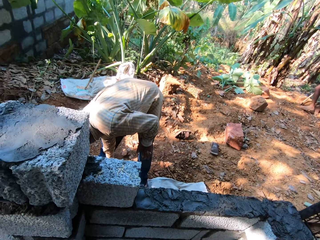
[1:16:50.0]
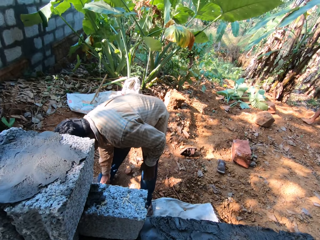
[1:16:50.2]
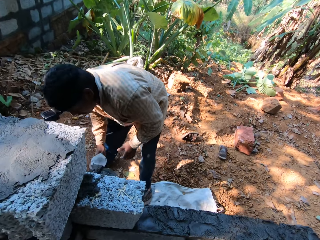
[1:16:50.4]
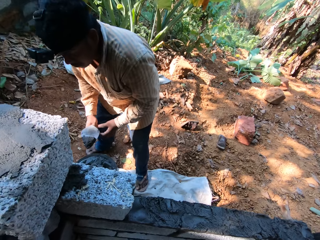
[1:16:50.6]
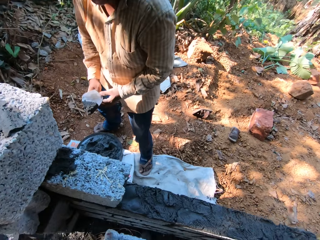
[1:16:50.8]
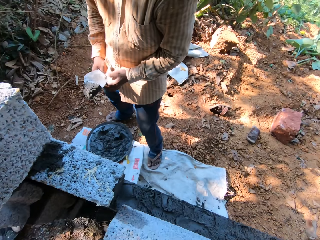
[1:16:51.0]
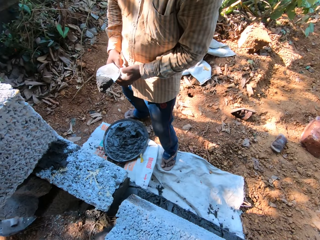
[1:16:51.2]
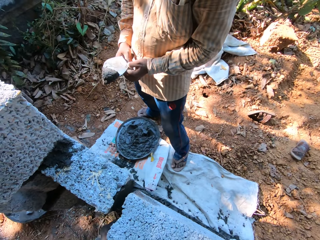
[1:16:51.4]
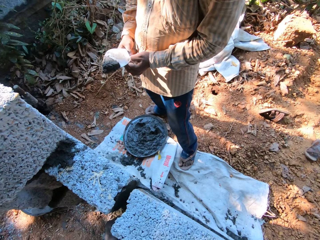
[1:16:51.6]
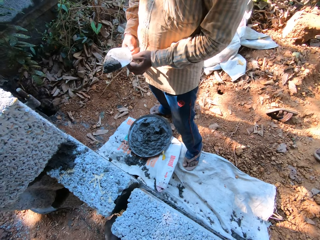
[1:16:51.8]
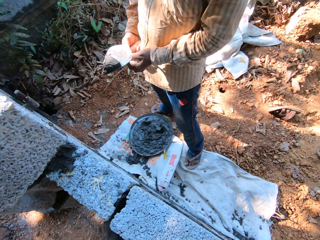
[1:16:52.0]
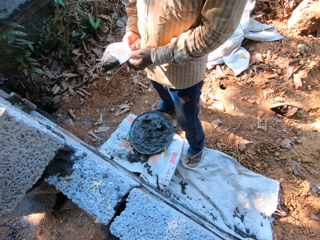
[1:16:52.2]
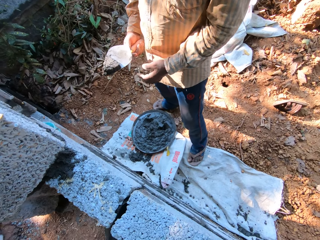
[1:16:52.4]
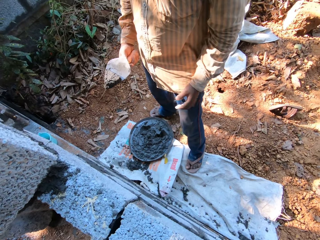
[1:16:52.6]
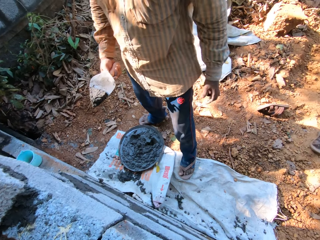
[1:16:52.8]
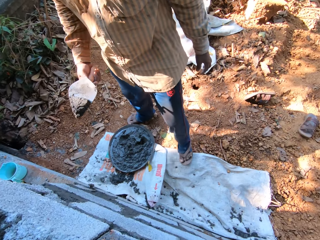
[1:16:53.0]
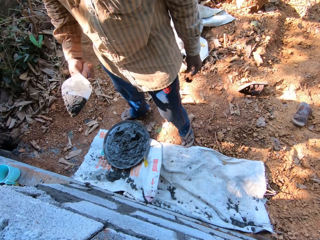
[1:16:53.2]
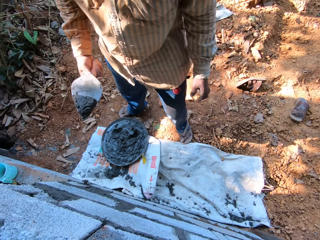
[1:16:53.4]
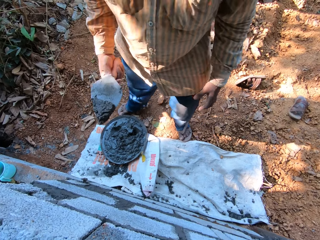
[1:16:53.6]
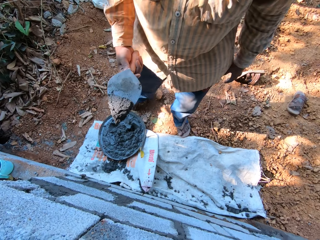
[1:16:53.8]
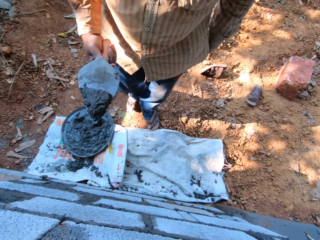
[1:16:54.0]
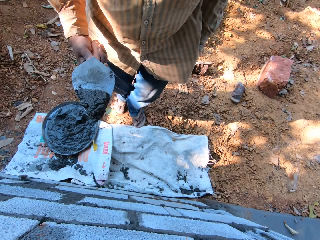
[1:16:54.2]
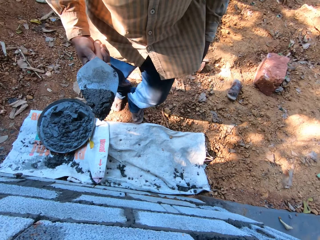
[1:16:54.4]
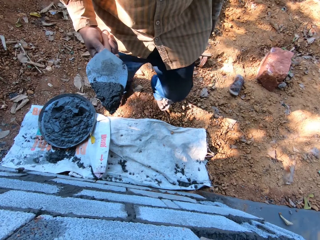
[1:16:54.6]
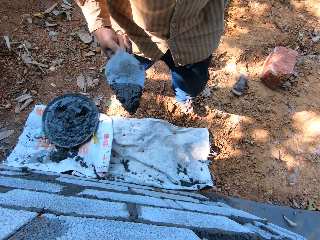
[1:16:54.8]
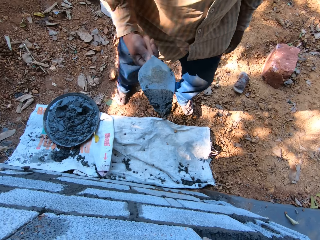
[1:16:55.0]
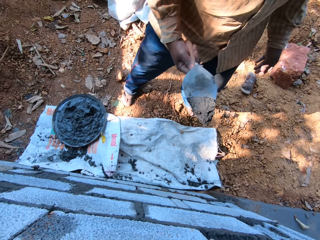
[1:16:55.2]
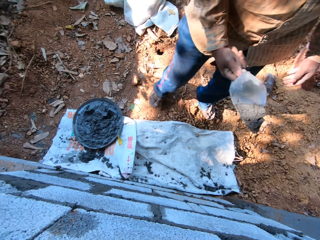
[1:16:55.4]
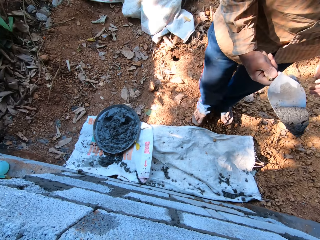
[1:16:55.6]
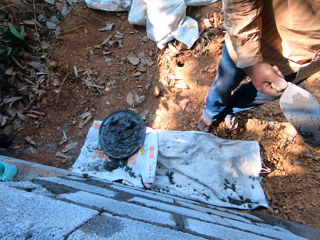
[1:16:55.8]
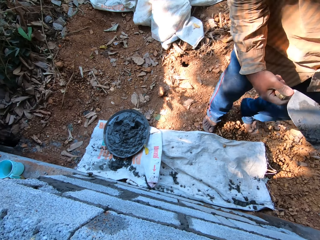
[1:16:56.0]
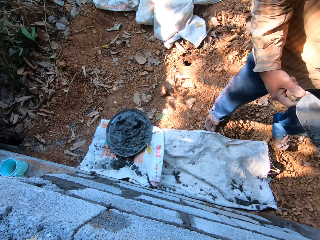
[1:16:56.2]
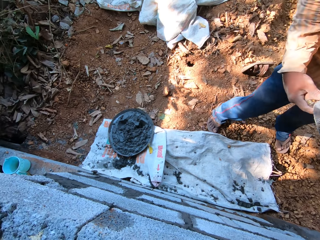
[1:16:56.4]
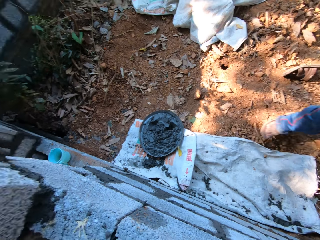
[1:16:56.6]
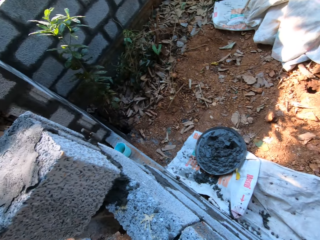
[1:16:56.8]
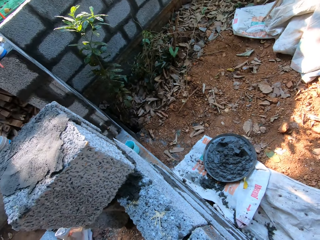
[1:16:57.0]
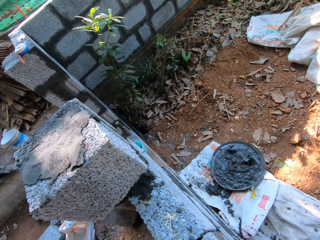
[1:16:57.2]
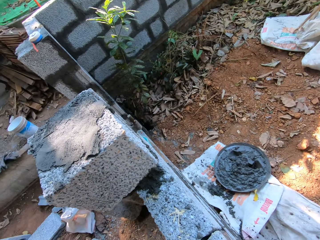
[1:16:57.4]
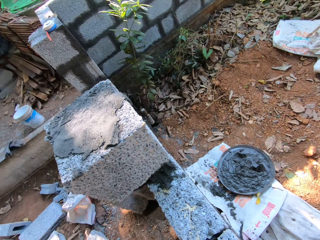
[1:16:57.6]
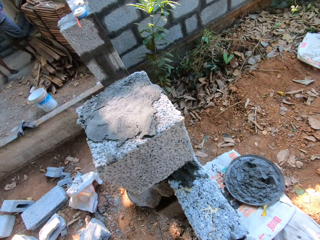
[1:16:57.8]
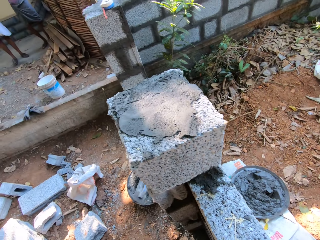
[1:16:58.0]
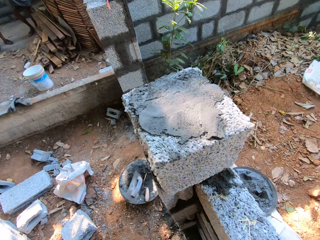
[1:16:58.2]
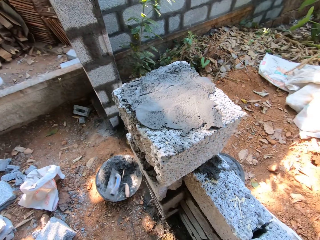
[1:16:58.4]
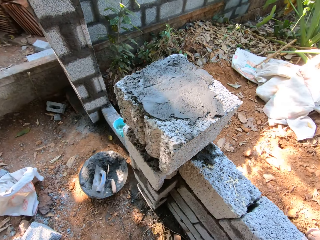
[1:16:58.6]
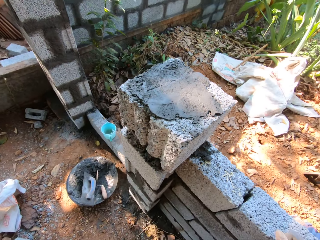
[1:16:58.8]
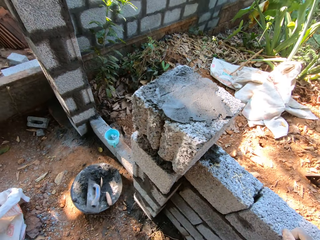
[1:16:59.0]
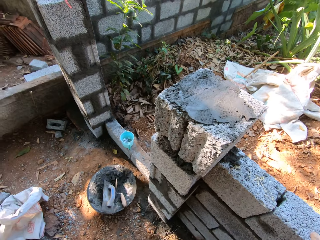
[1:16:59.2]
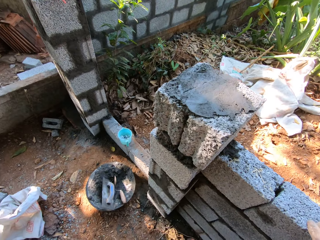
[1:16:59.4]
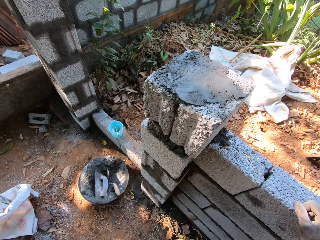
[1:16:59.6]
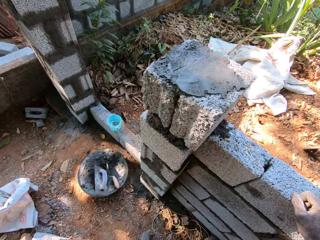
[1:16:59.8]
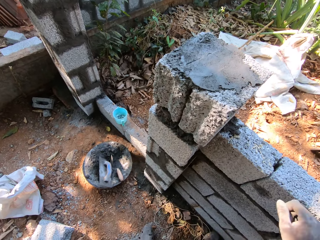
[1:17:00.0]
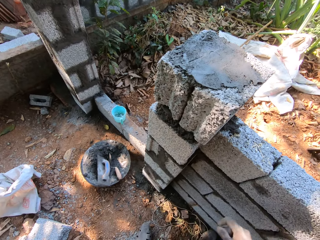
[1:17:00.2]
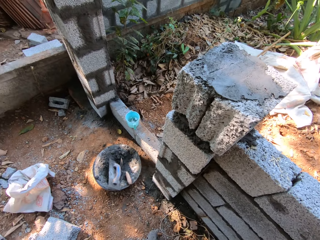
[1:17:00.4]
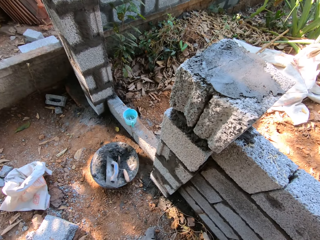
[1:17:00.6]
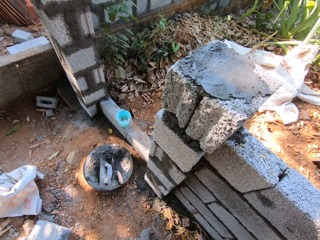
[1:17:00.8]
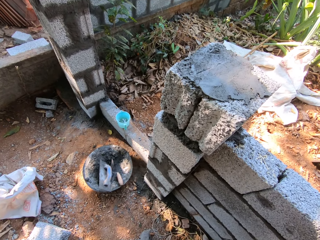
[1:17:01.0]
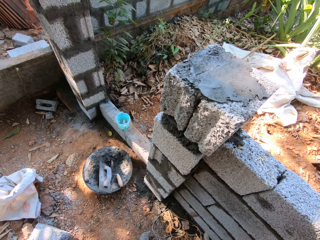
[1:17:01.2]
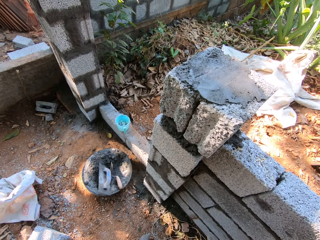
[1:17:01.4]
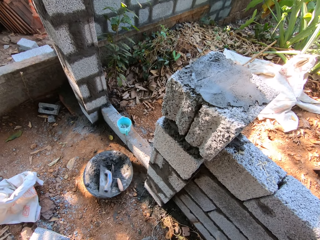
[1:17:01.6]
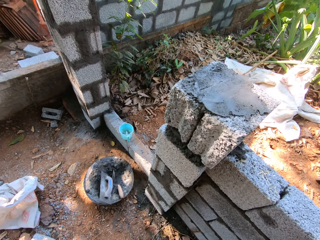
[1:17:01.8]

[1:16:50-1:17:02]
A man packs concrete from a tray on the ground with the hand trowel in his right hand. The man holds the hand trowel in both hands. The camera wearer places the concrete block in both hands on the concrete on a wall.

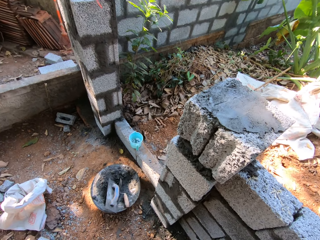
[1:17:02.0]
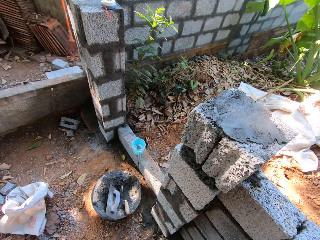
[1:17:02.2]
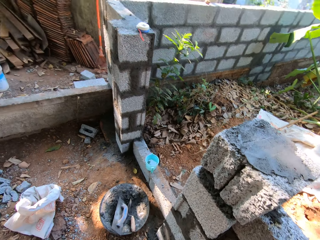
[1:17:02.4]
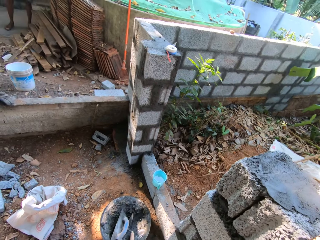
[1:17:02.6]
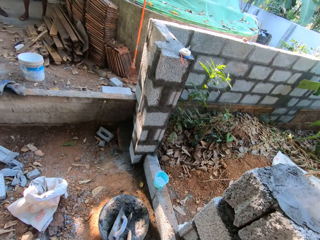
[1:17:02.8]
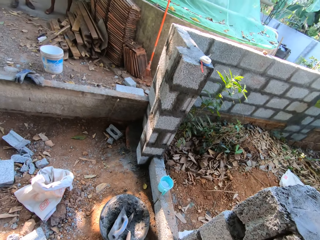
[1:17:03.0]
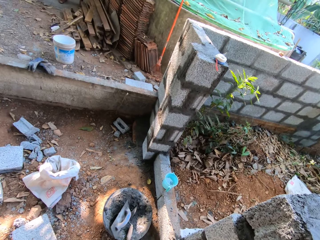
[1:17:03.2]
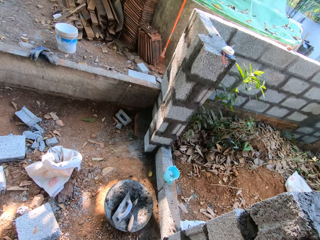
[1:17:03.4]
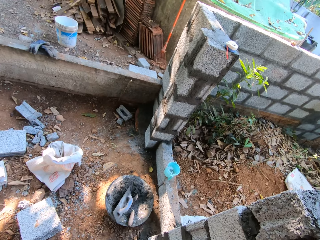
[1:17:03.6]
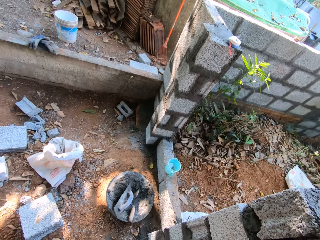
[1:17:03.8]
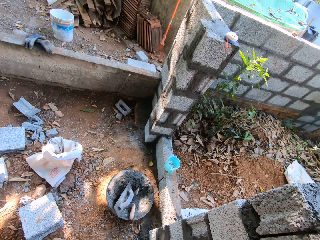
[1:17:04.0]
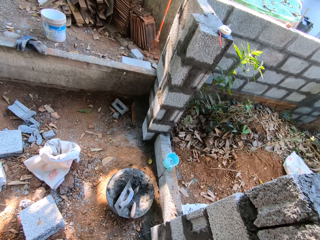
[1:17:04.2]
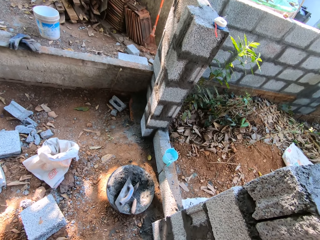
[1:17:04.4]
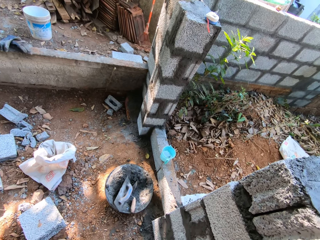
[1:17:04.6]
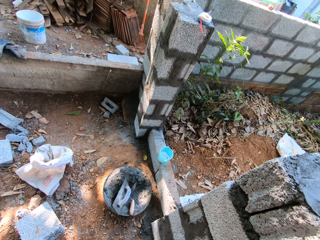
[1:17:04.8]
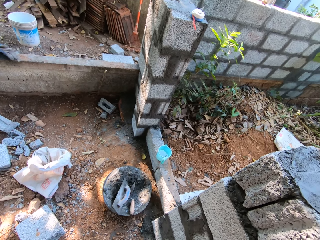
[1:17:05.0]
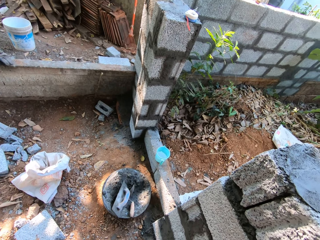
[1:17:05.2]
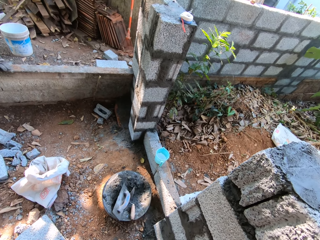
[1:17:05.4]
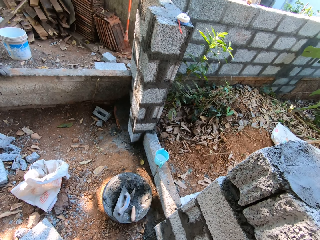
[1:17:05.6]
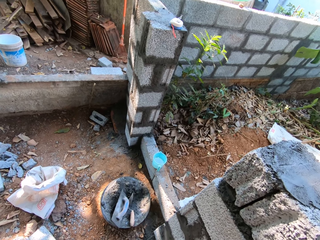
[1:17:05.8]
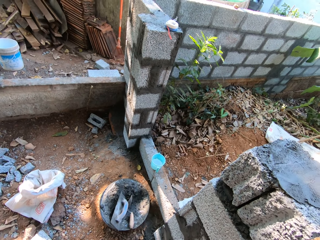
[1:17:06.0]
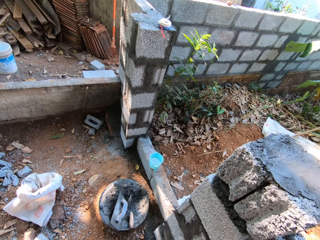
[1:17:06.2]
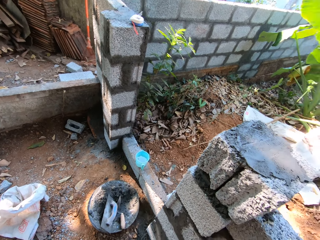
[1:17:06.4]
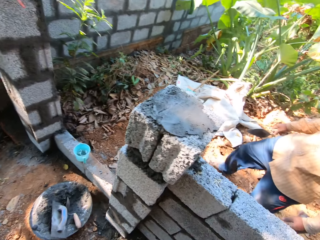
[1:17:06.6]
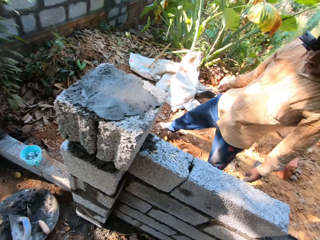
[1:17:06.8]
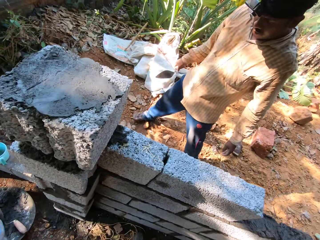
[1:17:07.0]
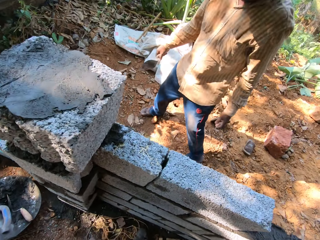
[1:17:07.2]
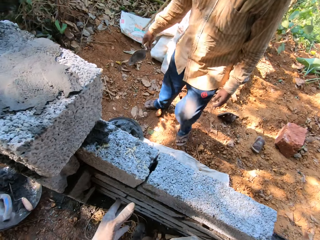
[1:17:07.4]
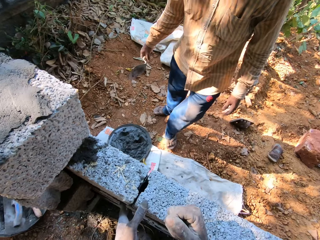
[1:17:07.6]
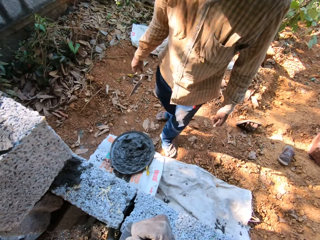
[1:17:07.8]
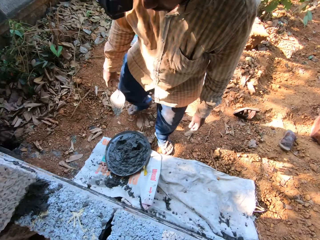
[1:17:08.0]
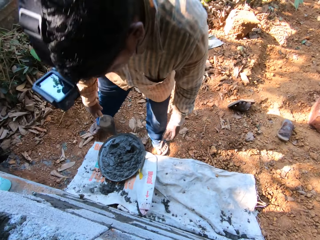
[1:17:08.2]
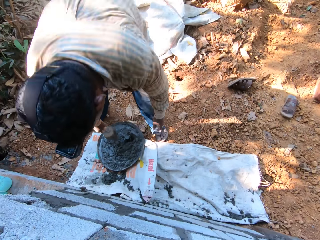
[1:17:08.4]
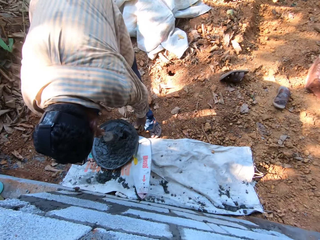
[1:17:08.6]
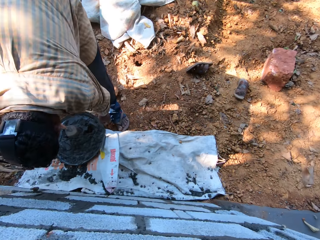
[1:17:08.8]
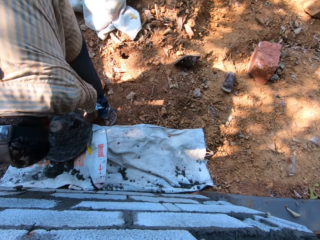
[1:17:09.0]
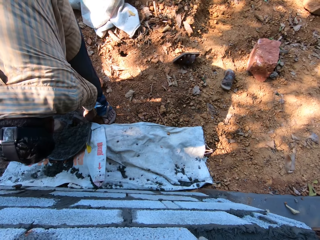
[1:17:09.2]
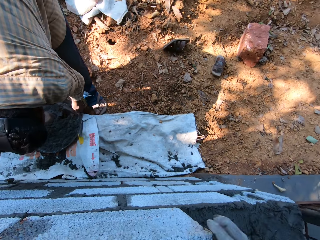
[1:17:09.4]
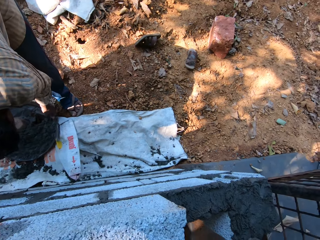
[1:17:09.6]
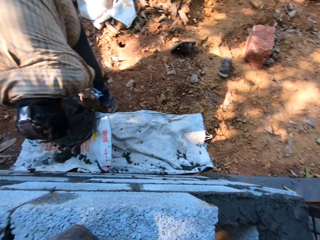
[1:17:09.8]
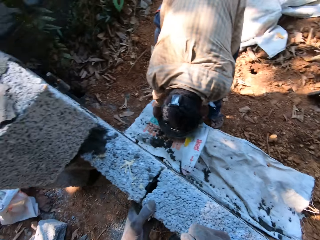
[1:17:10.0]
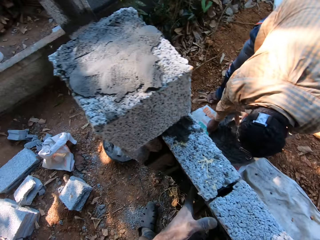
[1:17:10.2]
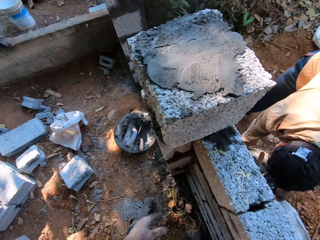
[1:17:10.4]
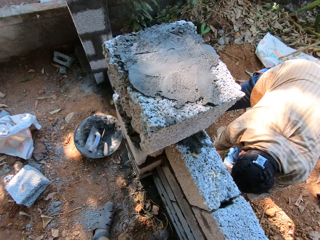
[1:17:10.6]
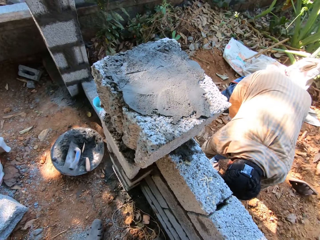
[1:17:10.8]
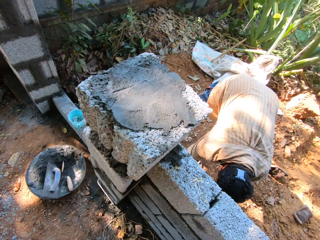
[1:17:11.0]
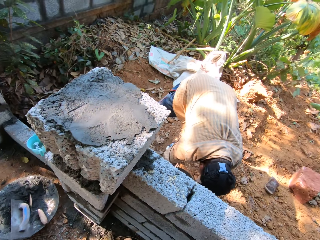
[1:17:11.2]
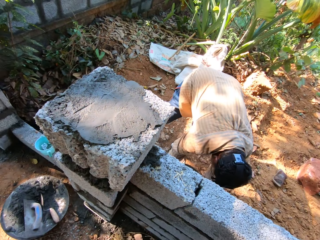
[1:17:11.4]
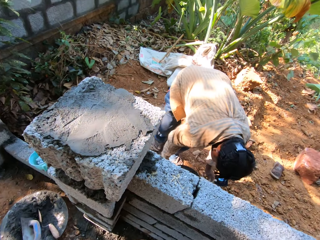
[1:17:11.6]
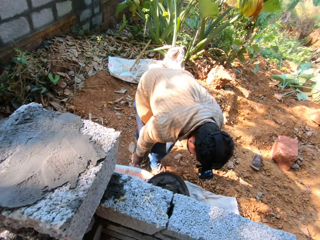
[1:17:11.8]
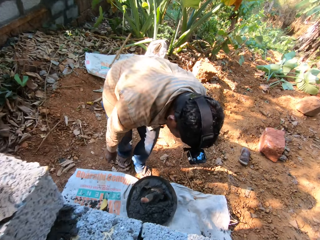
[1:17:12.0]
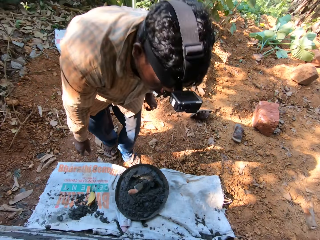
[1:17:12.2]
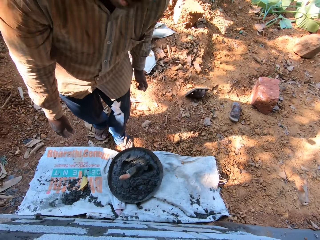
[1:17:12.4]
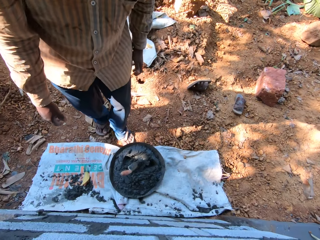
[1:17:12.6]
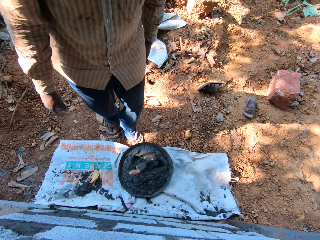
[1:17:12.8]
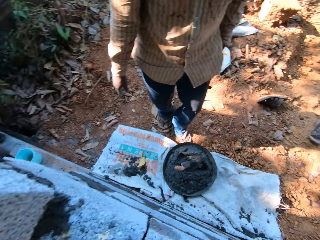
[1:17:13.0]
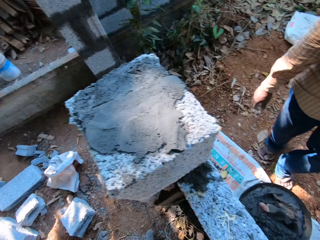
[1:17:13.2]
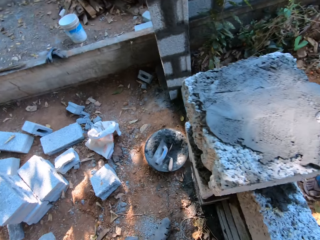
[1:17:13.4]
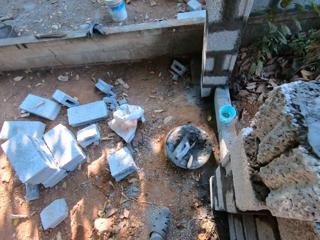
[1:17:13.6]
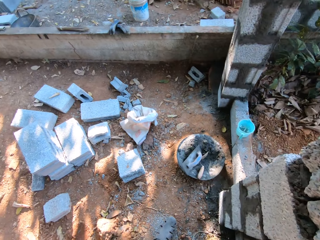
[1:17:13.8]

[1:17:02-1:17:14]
The man drops the hand trowel in his right hand in the tray on the ground.
